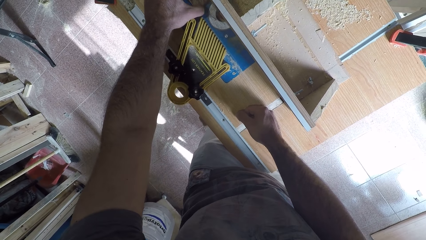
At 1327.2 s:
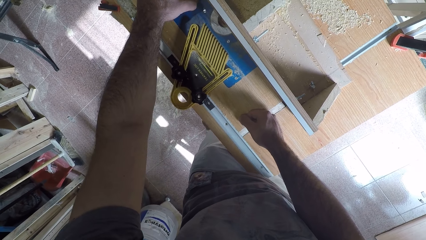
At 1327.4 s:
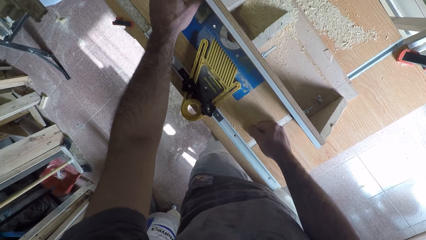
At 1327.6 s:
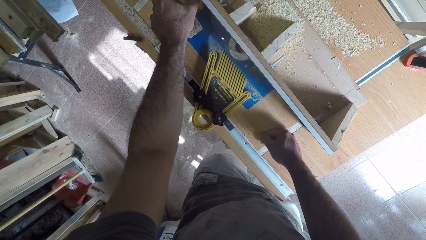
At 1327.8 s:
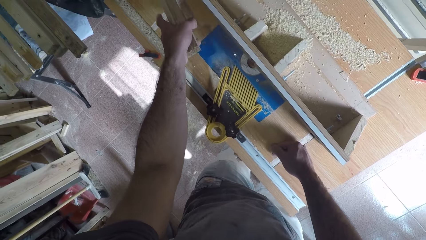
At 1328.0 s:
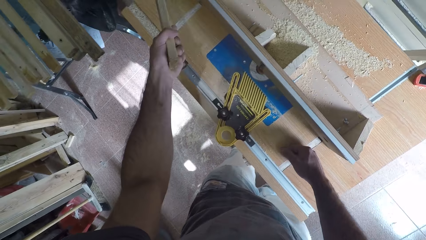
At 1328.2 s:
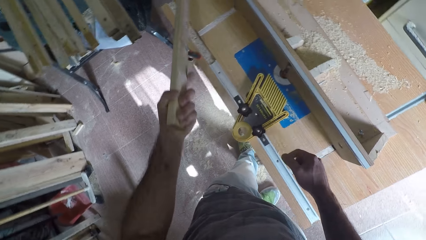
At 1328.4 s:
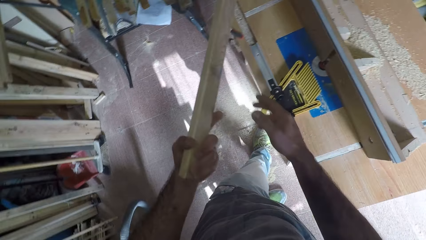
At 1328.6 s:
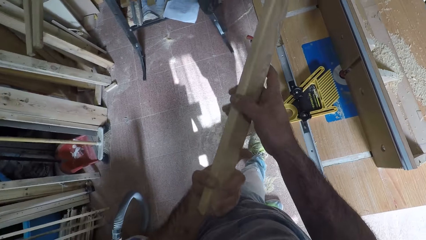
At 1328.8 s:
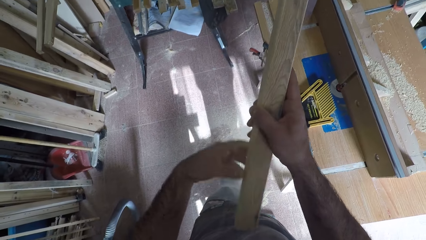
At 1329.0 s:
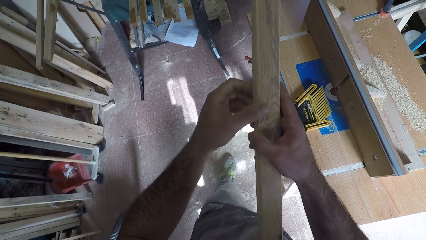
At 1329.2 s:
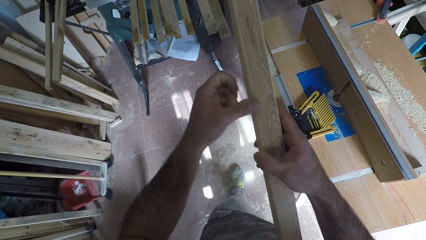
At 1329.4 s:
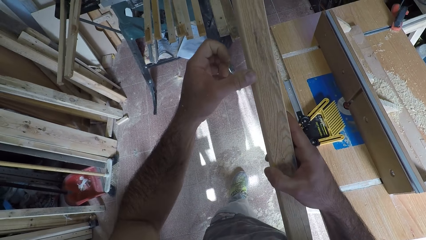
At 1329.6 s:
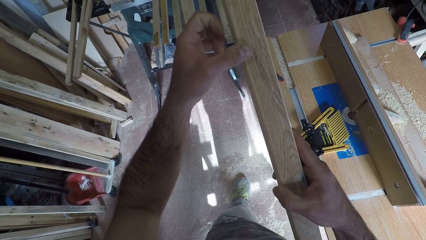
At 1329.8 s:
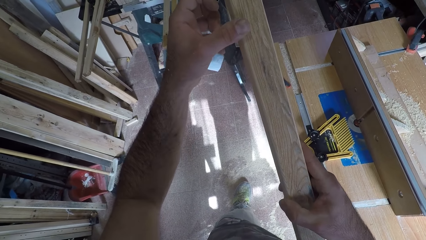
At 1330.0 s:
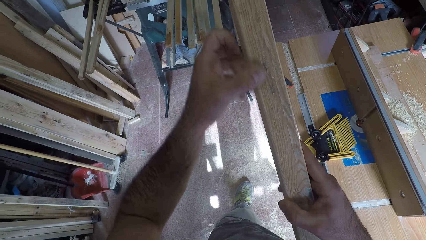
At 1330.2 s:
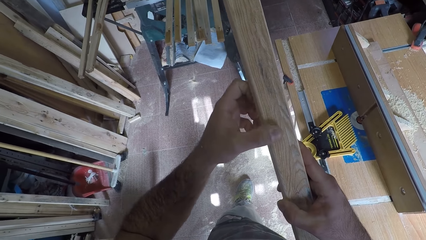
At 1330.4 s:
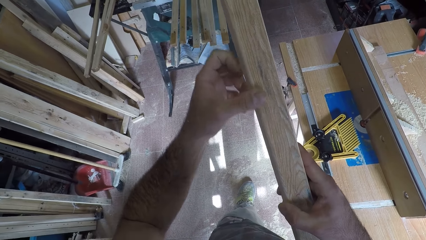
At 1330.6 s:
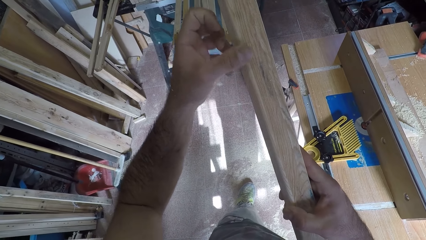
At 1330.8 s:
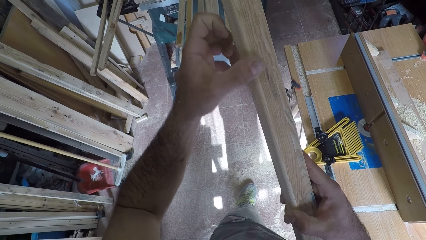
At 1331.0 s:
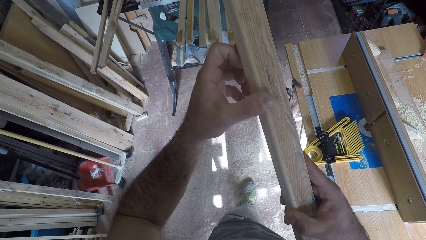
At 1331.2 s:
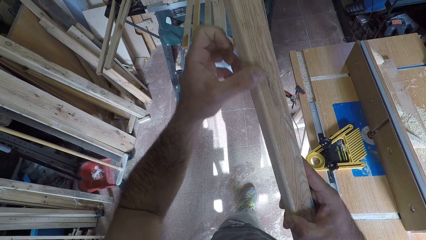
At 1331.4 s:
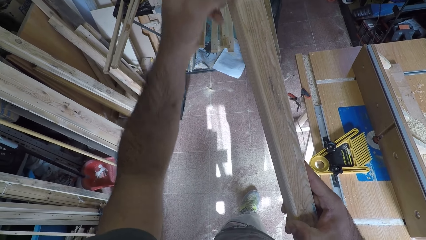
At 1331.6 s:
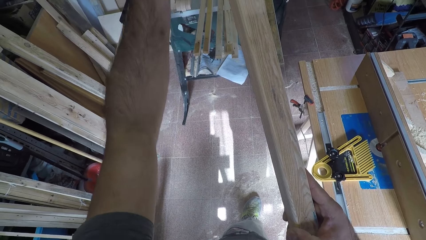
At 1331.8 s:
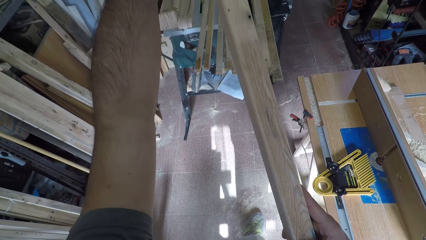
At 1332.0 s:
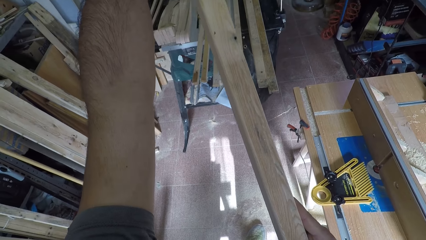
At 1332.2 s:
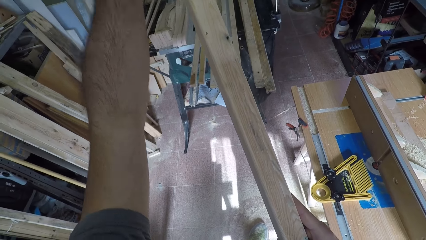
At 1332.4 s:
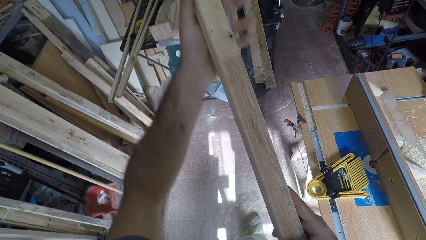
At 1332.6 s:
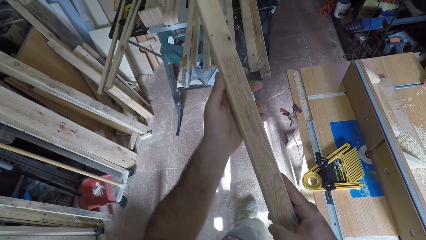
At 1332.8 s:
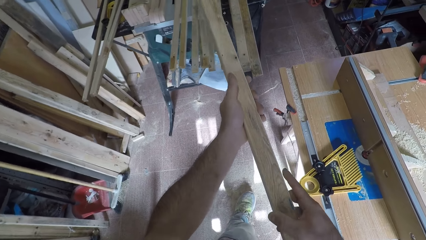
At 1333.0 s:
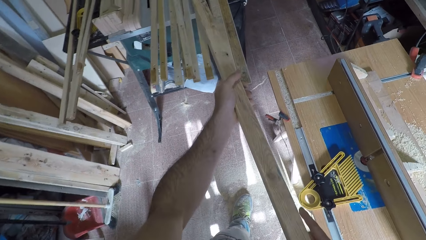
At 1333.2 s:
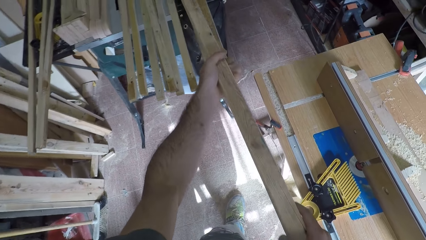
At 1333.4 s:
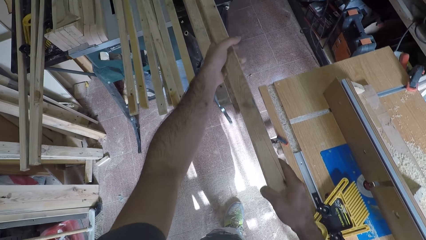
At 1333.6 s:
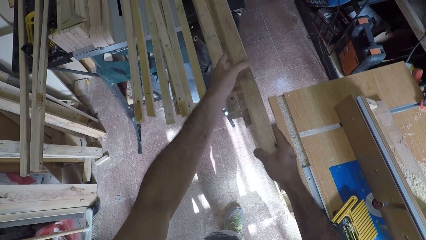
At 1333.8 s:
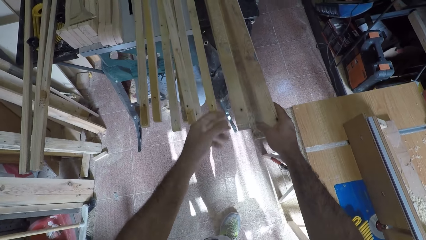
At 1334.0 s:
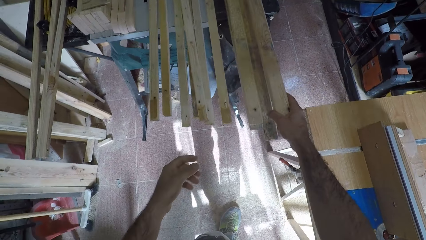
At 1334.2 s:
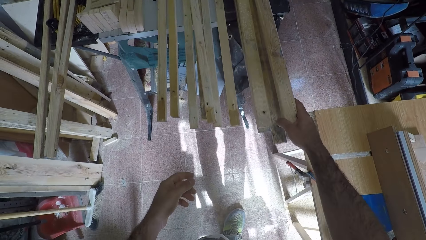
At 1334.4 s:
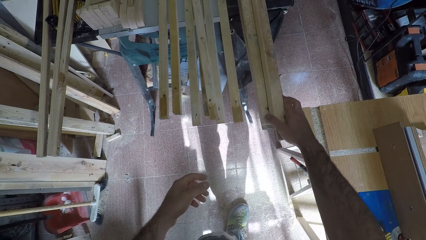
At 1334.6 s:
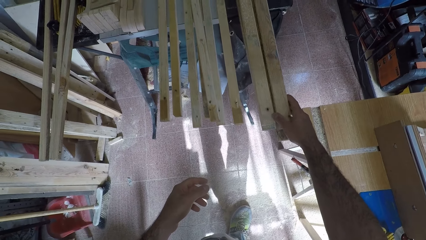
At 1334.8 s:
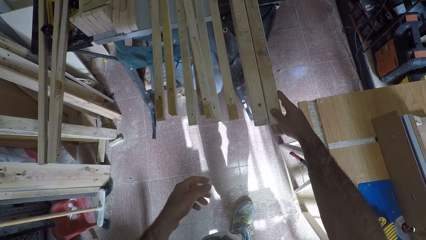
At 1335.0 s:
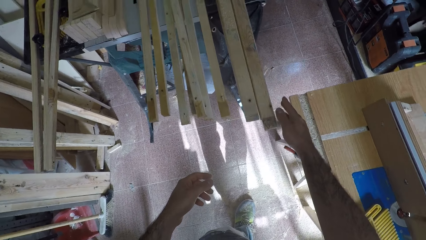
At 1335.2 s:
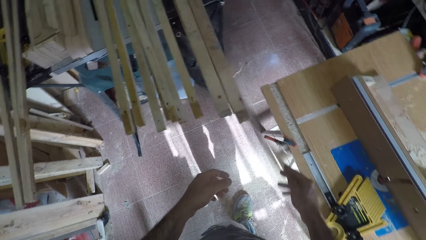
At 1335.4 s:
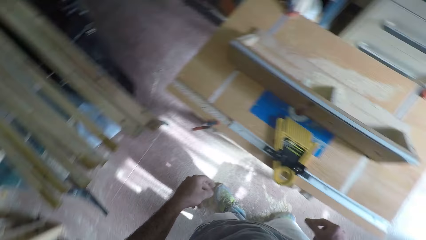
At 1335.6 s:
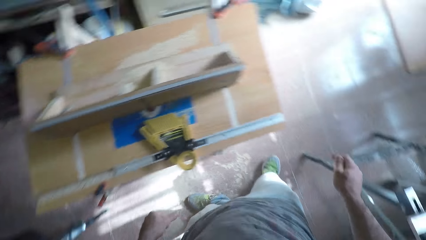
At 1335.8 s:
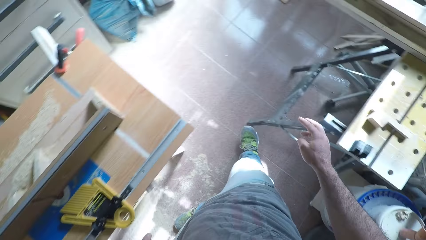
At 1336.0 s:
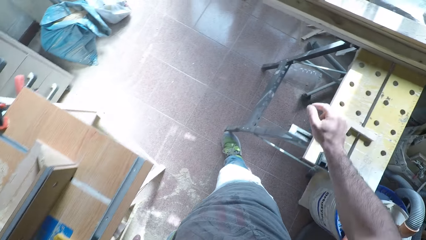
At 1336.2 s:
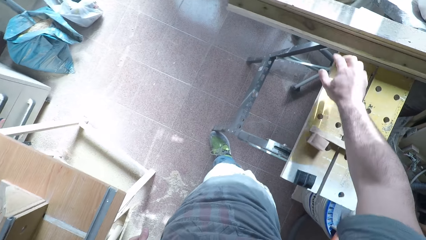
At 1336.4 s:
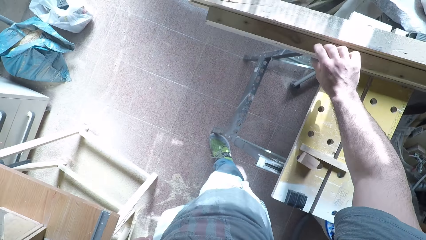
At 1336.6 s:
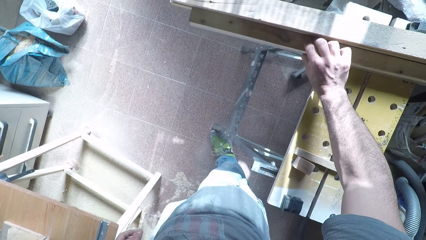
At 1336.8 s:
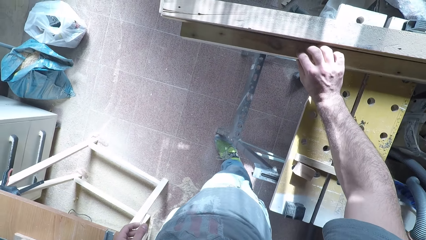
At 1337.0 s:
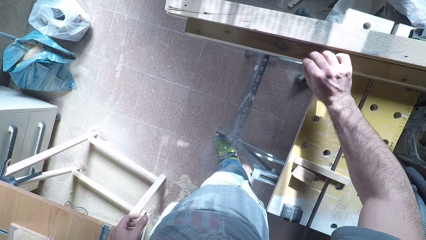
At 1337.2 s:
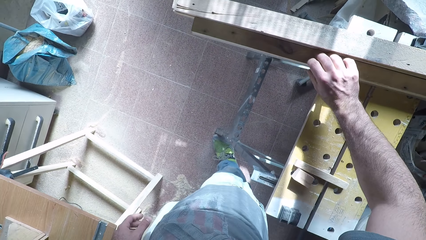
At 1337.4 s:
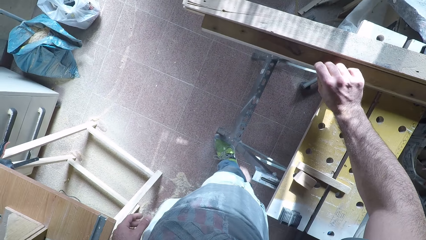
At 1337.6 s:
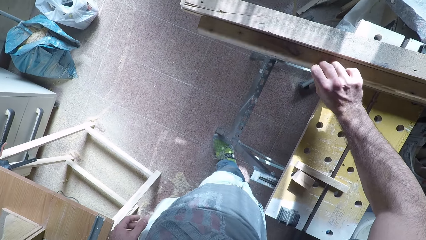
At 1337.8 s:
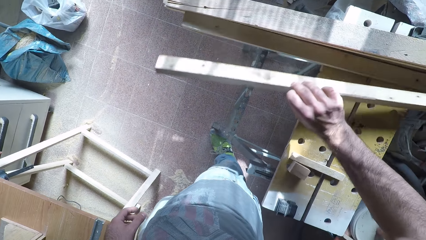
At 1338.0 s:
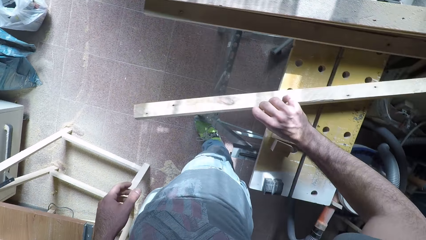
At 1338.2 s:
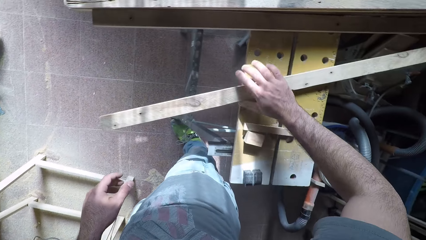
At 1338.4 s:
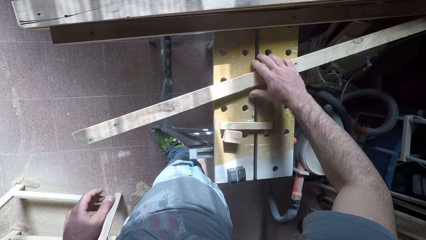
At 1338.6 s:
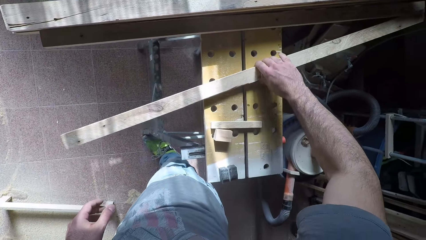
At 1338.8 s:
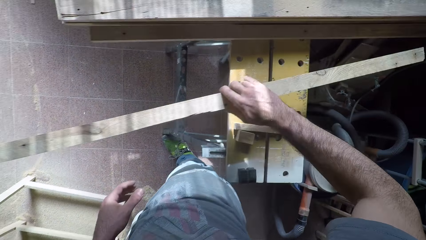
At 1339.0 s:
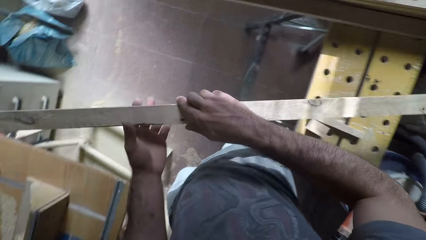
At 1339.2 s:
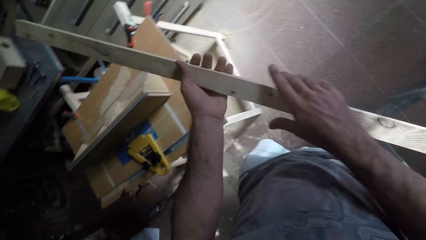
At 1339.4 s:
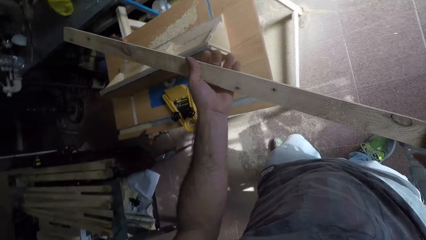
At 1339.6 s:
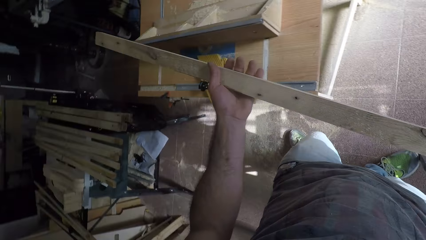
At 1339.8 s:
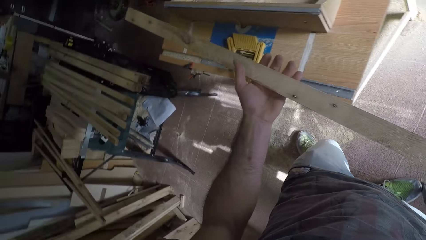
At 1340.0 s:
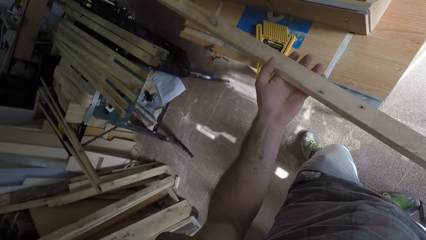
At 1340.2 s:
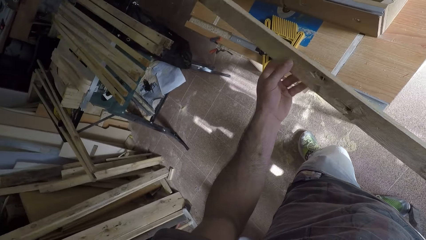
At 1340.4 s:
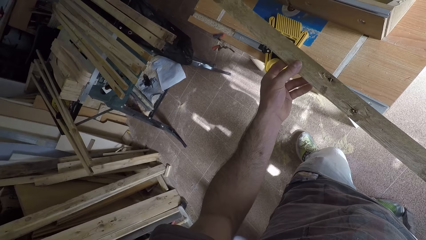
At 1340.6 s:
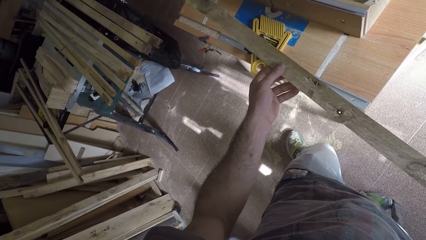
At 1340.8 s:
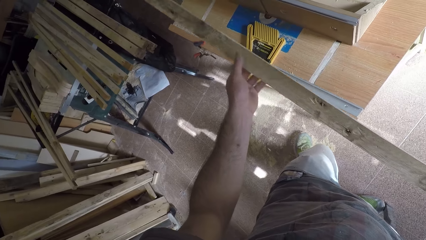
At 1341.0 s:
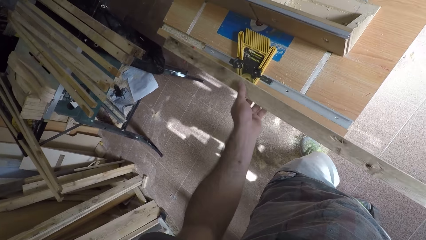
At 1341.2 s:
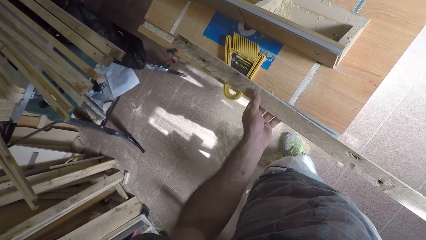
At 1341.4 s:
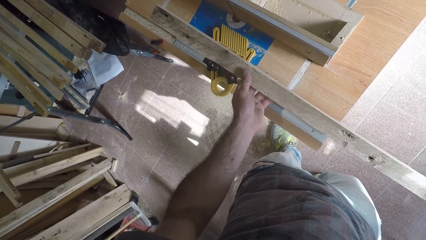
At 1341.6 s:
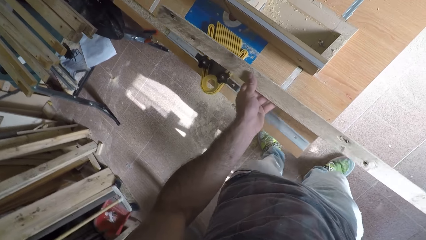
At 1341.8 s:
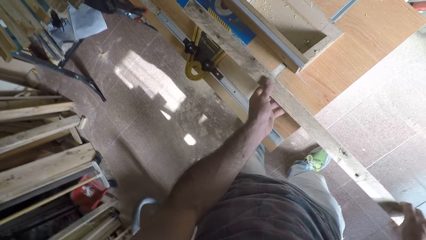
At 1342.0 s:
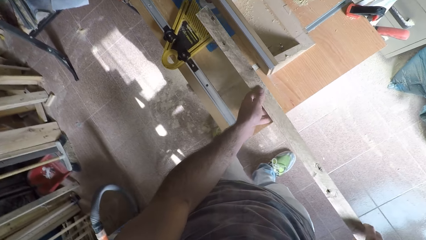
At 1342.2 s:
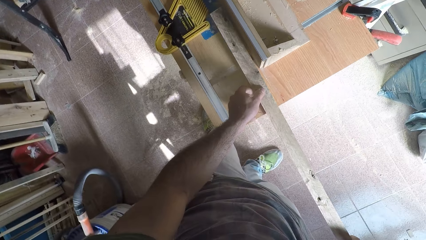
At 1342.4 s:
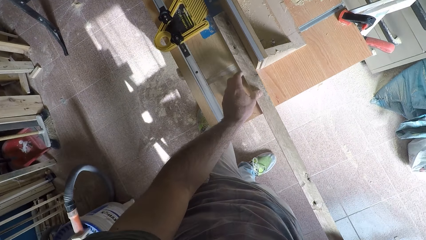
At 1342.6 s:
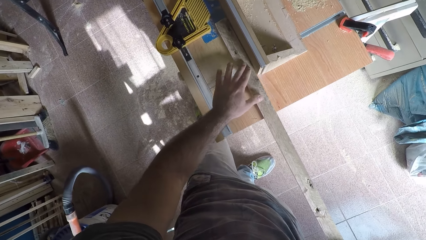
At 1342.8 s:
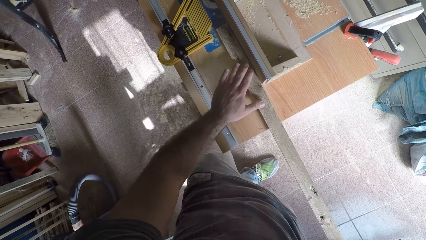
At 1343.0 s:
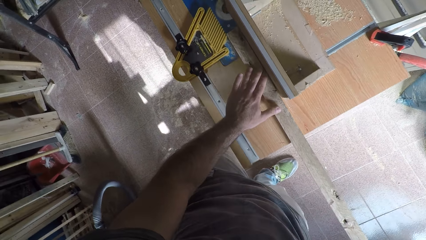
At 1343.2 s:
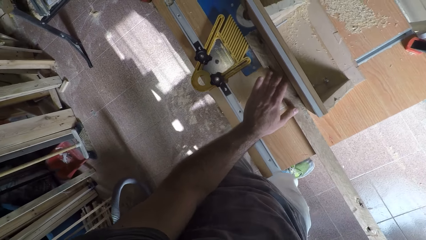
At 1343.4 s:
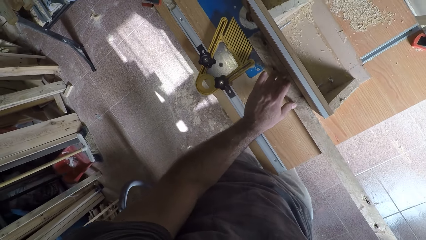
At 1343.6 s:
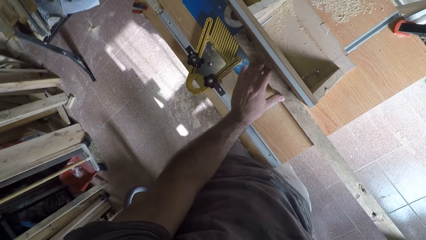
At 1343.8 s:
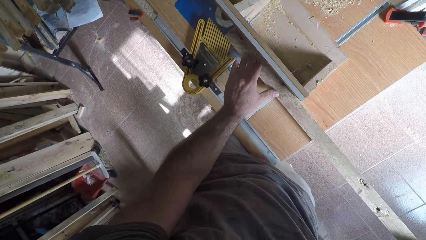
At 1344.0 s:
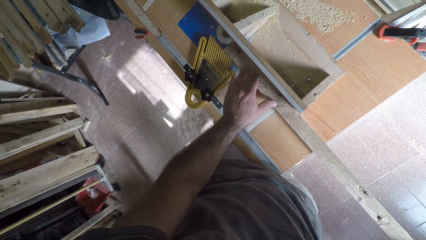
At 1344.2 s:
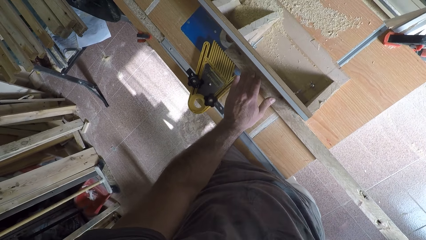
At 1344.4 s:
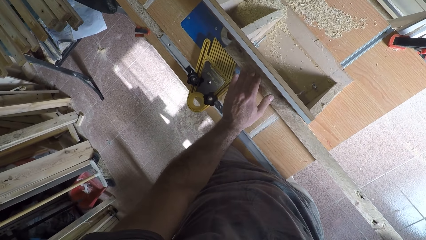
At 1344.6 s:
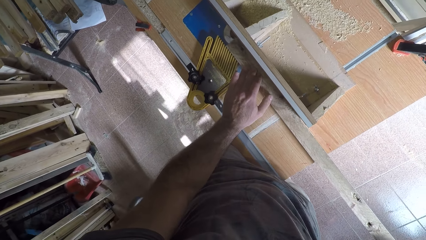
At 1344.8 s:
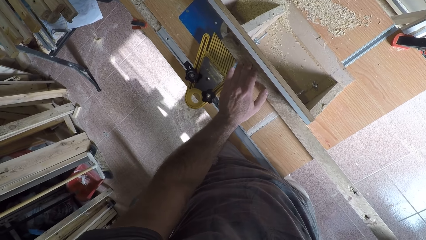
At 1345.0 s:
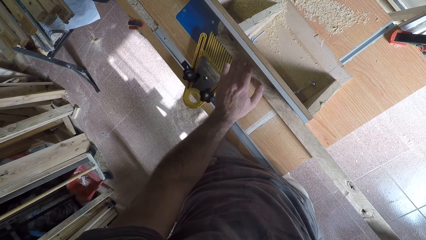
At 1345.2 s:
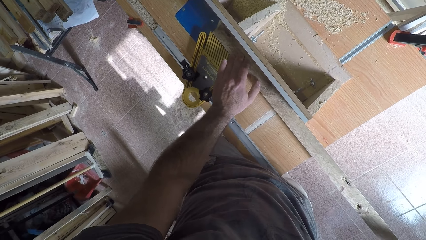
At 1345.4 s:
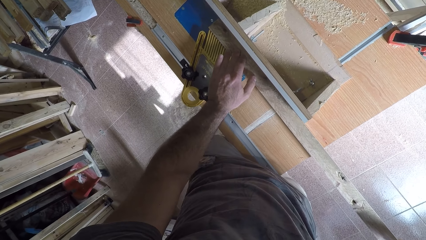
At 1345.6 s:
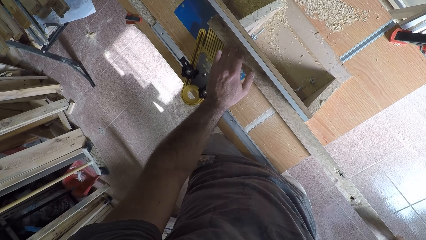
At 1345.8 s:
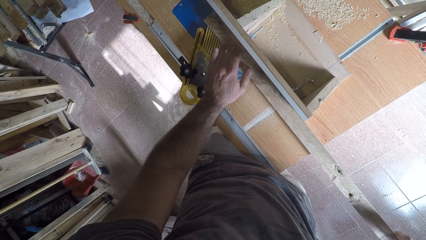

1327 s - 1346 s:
The camera wearer picks the wood or timber off the circular saw machine with his left hand. He holds the timber. He feels the surface of the wood with his left hand. He tilts the timber, holds the timber, and drops the wood with his hands with the other woods on a table. He turns. He picks a timber and drops the timber on a stand. He picks up another wood with his right hand. He holds the timber. He turns round the wood on his hands. He holds the timber. He places back the wood on the circular saw machine. He works on the wood with the circular saw machine. He curves the timber.
